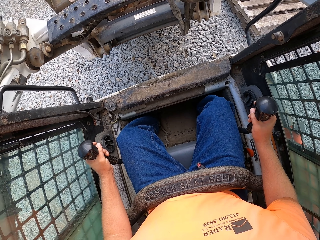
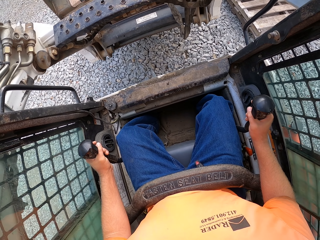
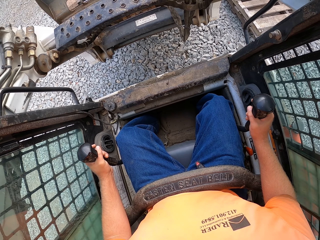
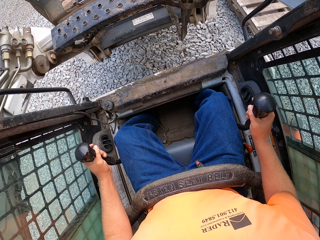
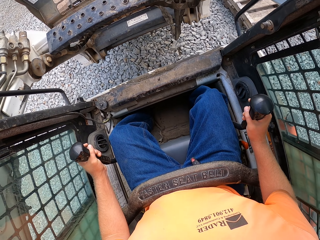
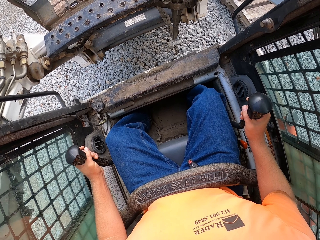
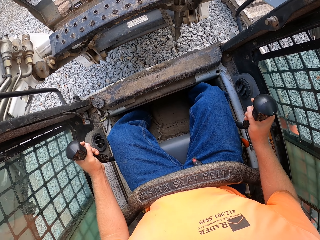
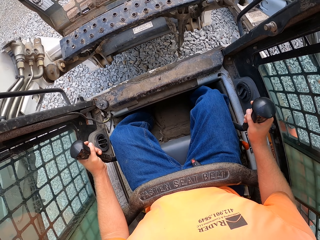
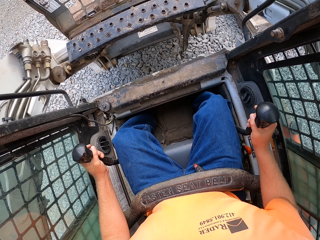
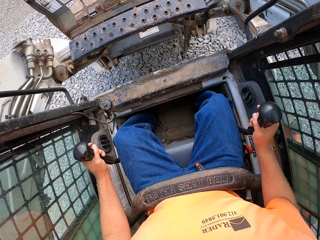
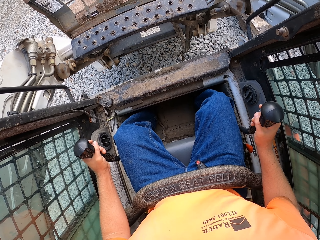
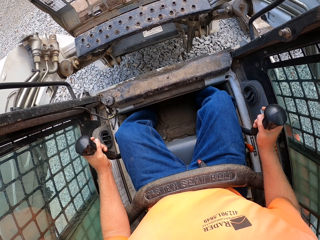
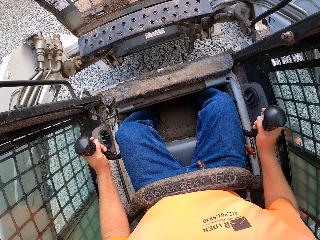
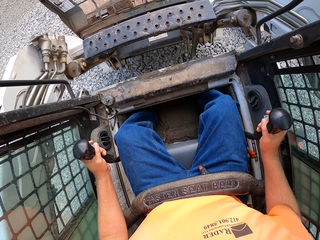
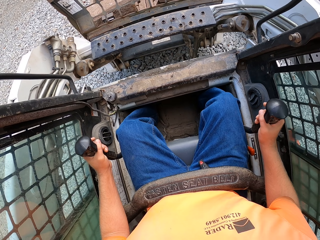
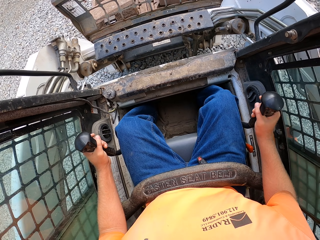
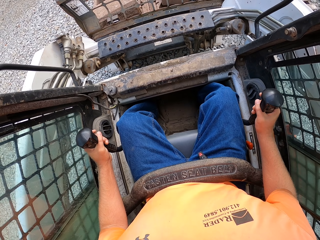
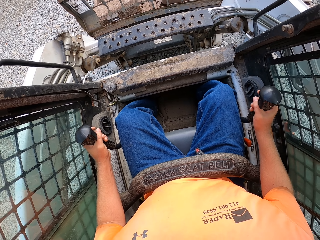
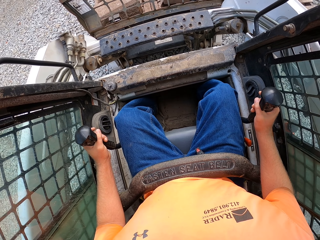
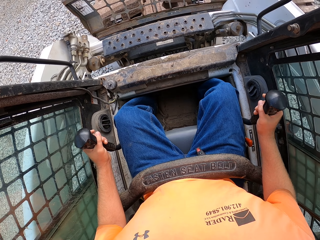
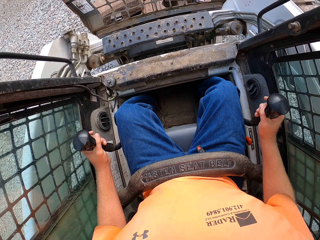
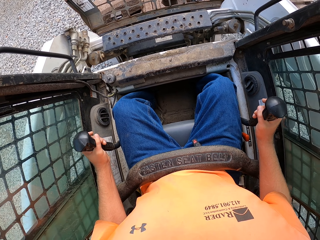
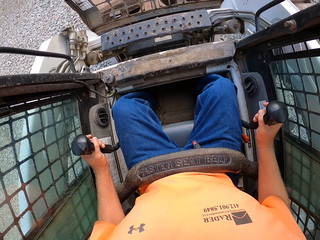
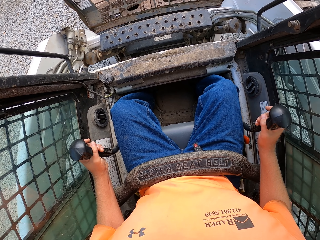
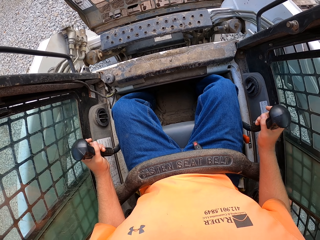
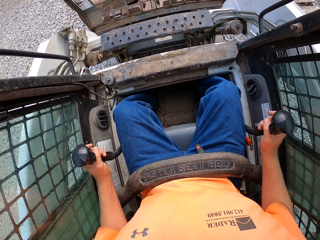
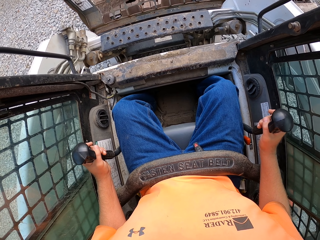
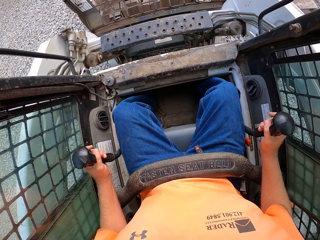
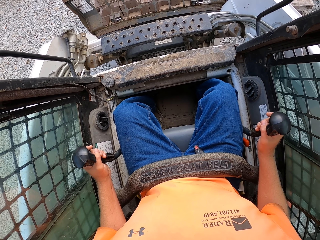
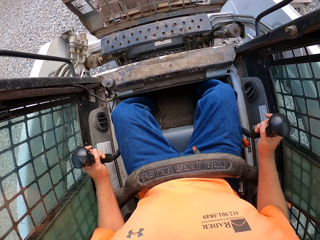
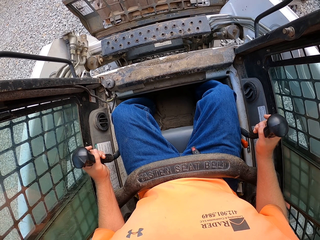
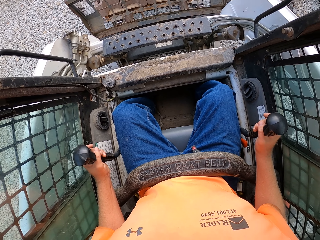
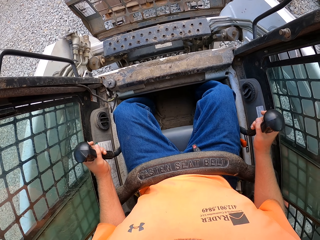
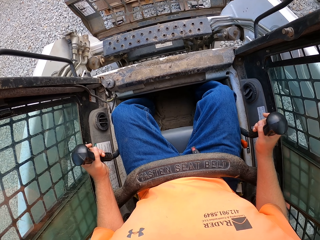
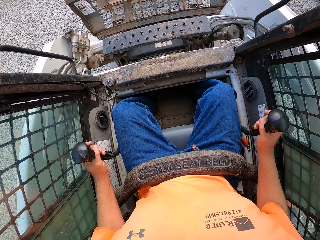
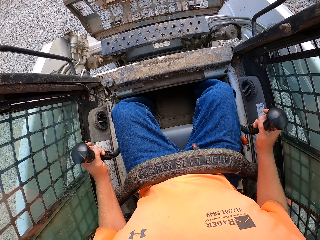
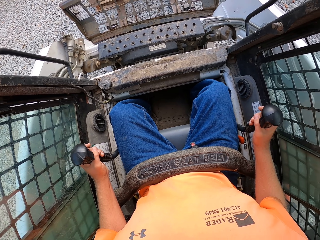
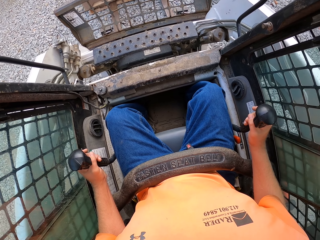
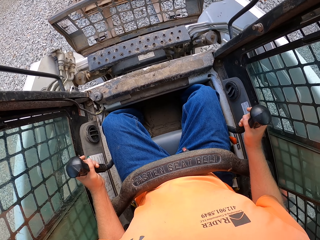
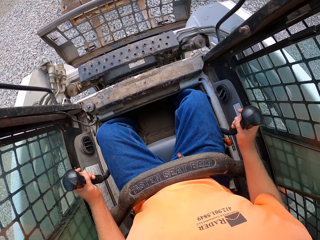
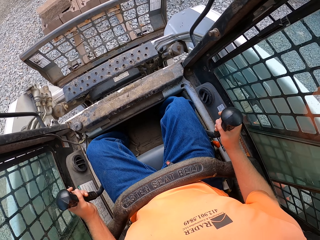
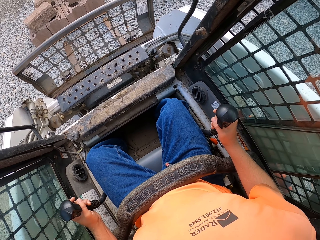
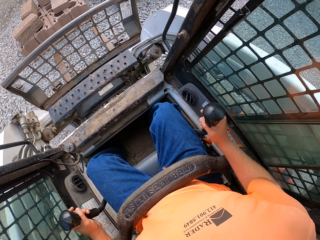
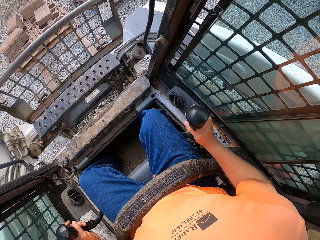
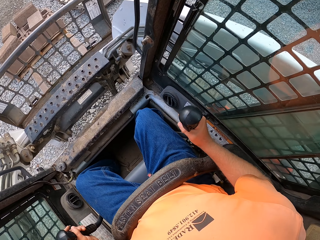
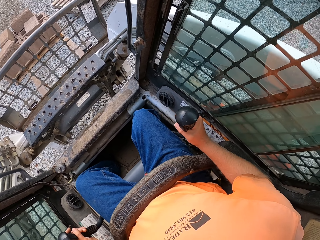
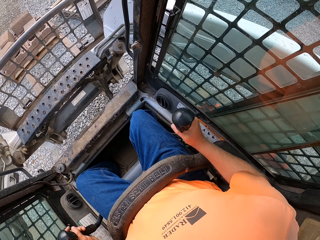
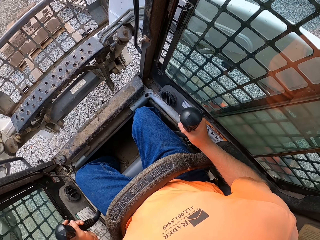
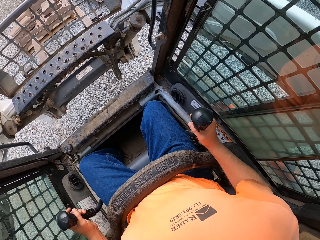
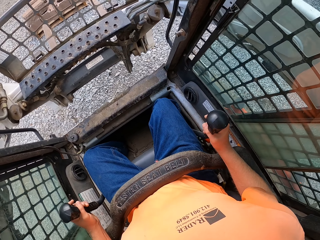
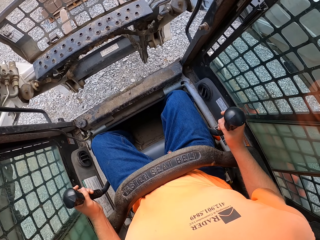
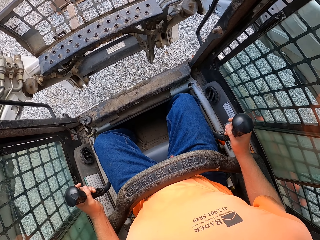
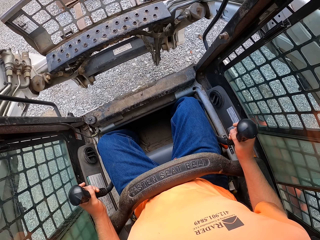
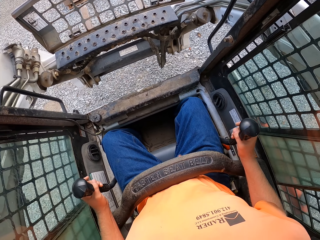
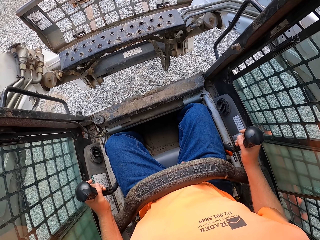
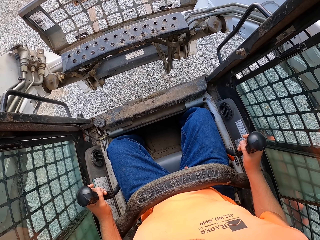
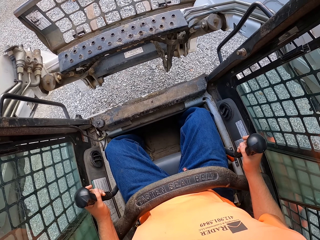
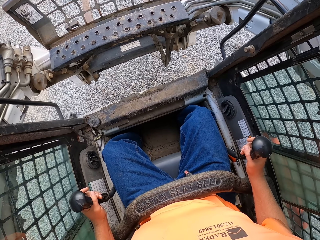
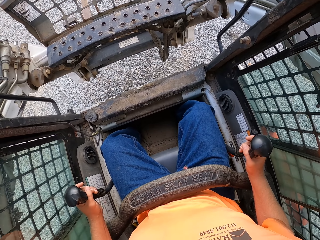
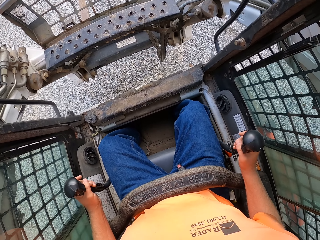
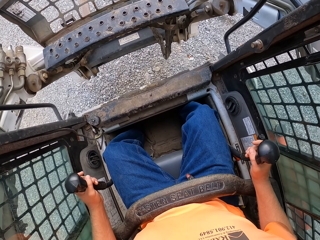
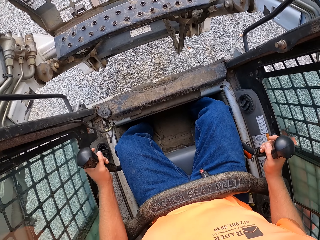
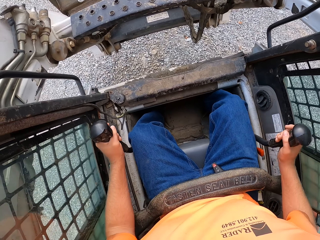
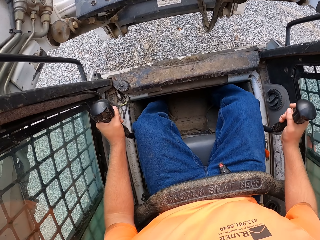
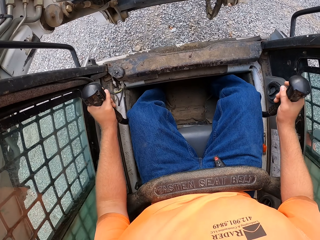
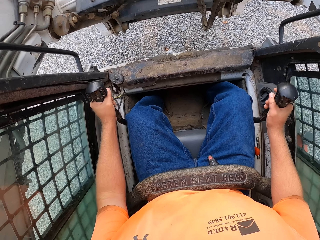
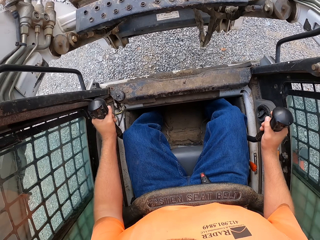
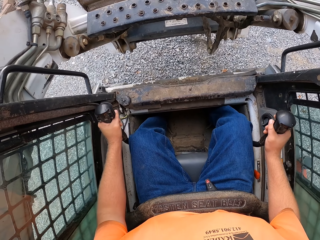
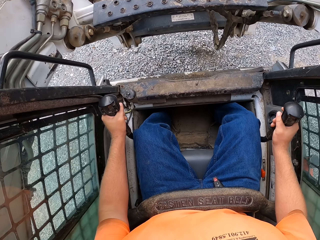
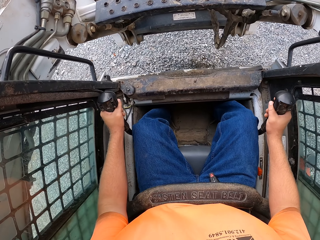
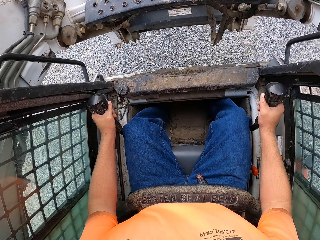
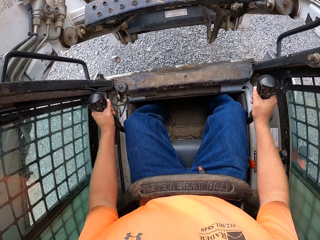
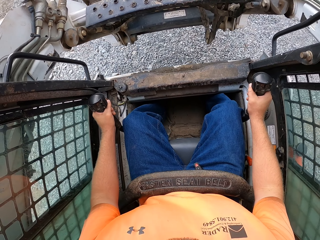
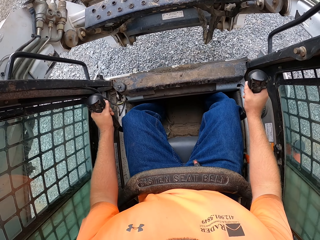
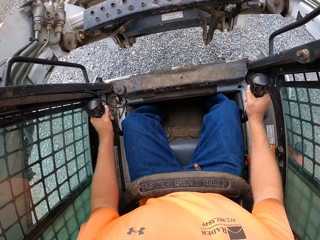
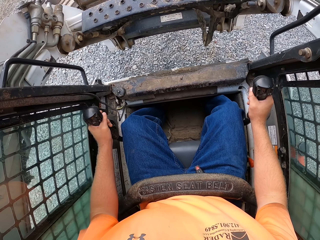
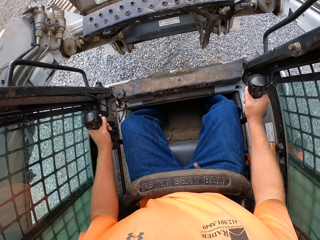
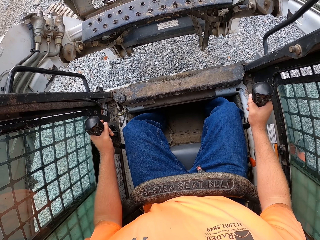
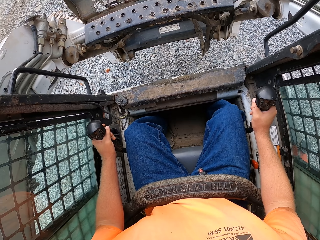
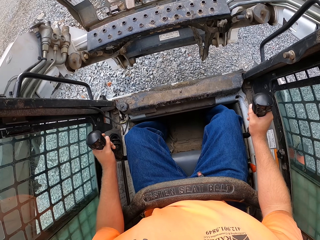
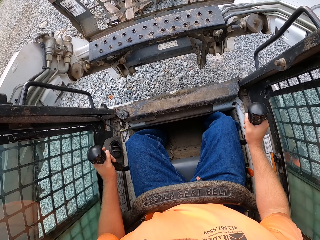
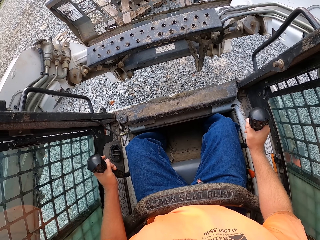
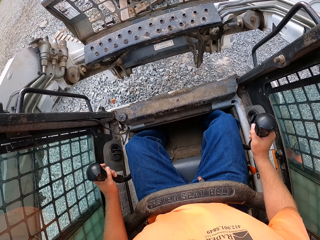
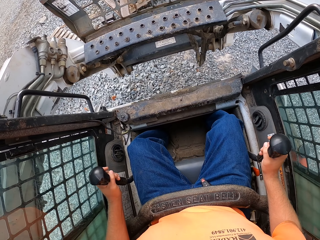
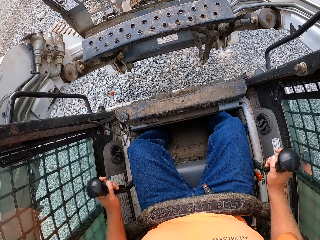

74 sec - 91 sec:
The camera wearer drops a wooden crate of blocks on the gravel ground with the forklift. They drive the forklift with both hands. They lift the blocks with the forklift. They drive the tractor in the building site.

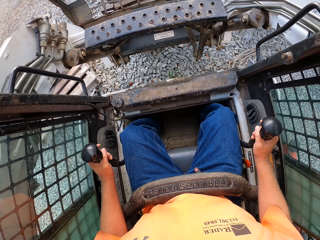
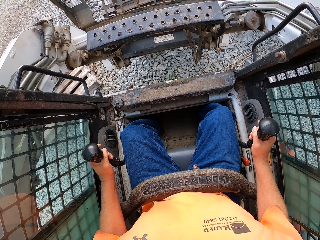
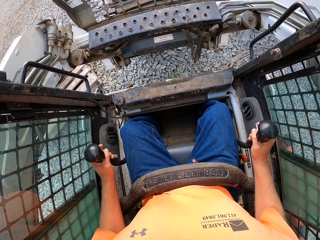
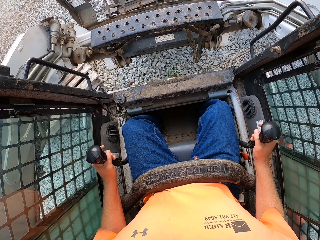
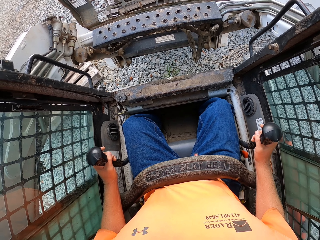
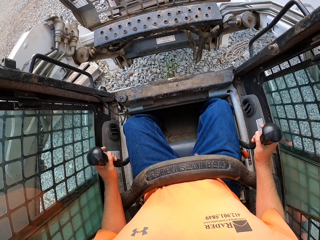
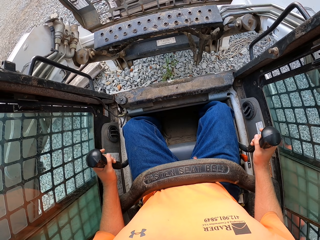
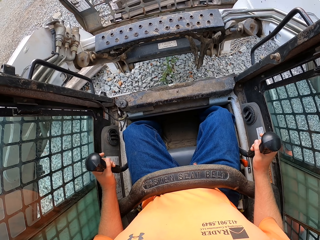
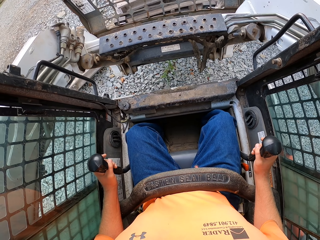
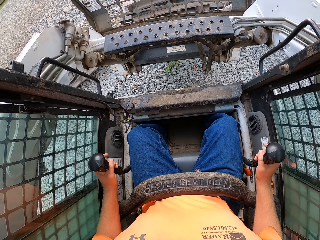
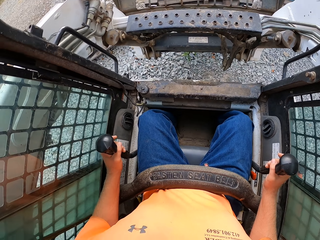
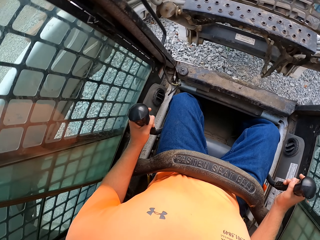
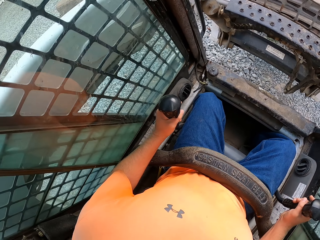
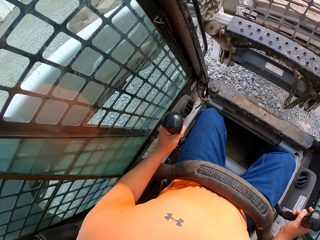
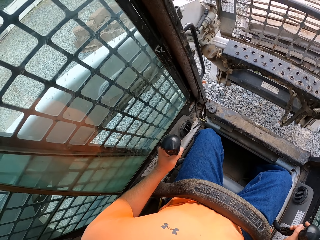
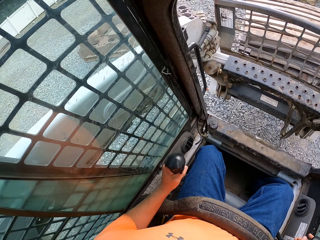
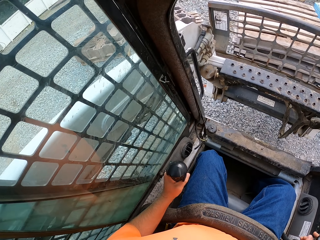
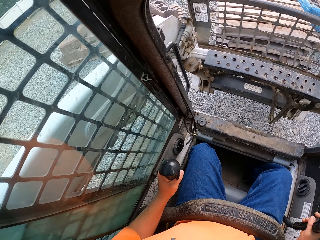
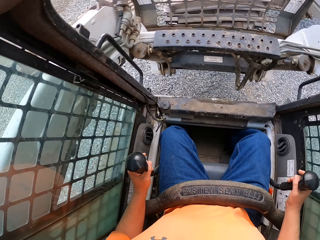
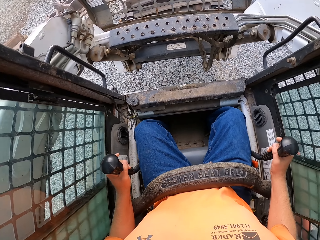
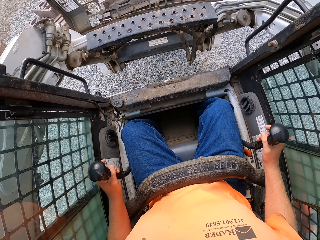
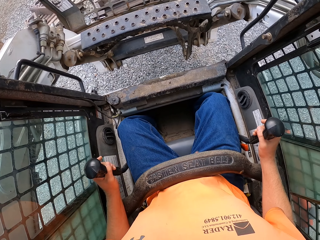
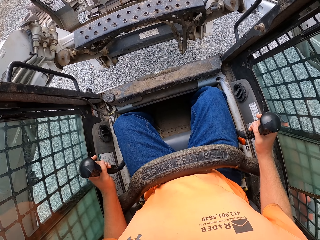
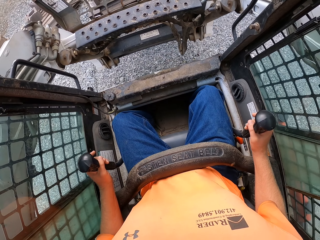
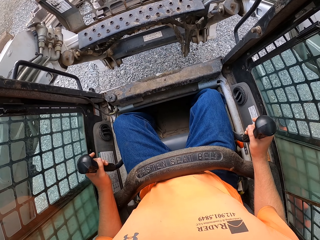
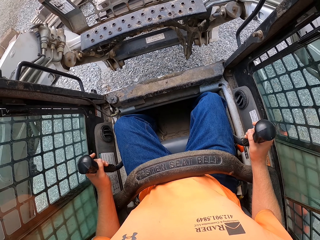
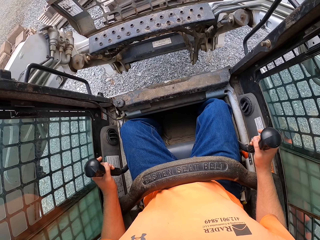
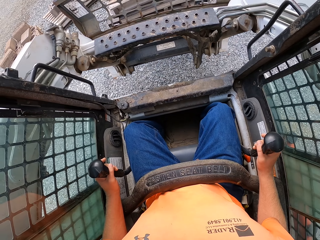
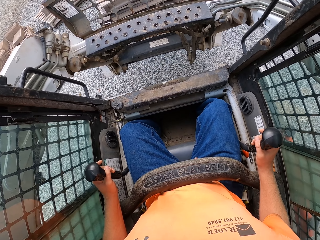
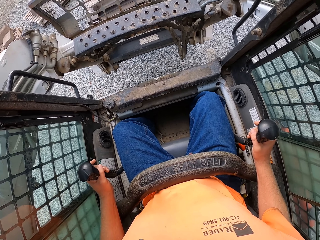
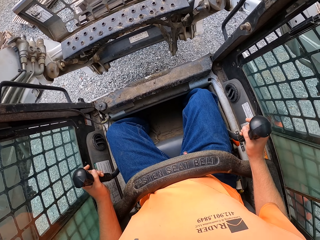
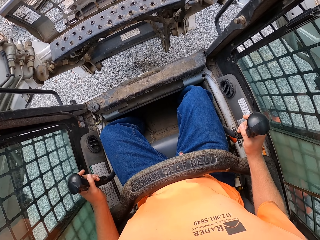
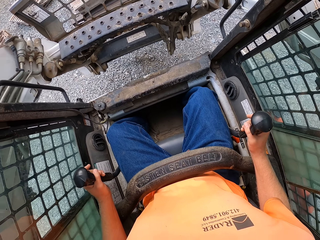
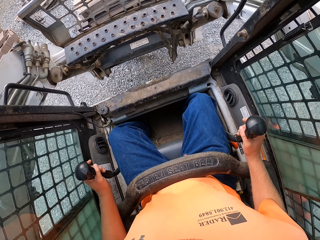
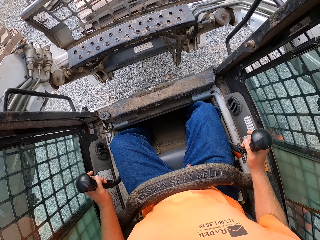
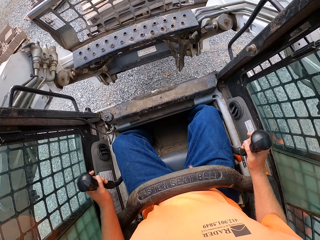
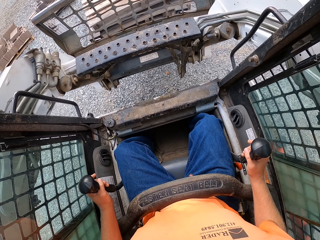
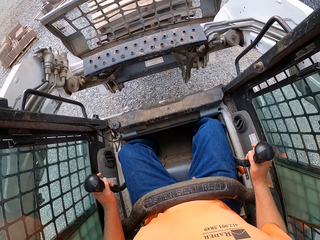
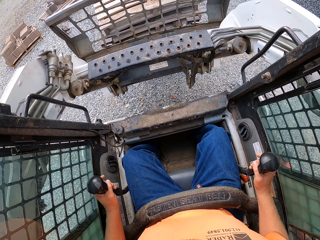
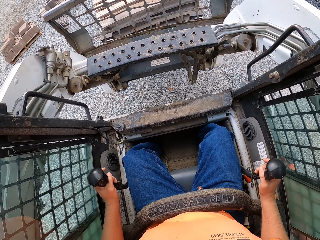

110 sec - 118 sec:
The camera wearer picks up some wooden crates on the gravel ground with the forklift. They drive the forklift with both hands.
